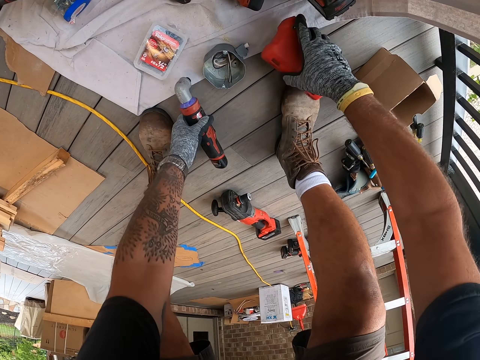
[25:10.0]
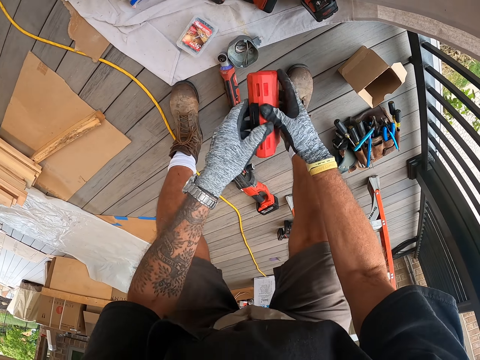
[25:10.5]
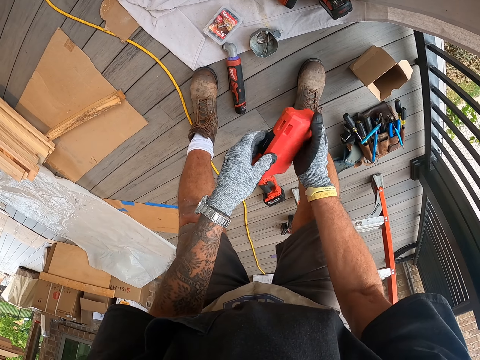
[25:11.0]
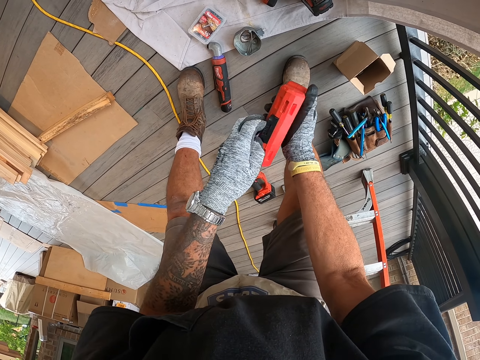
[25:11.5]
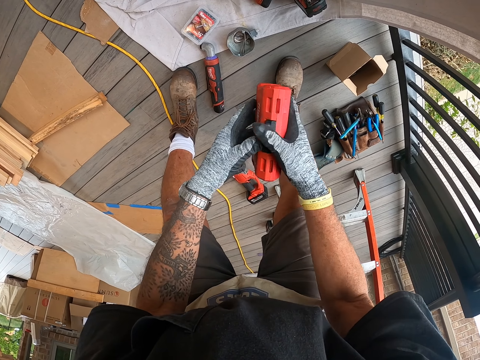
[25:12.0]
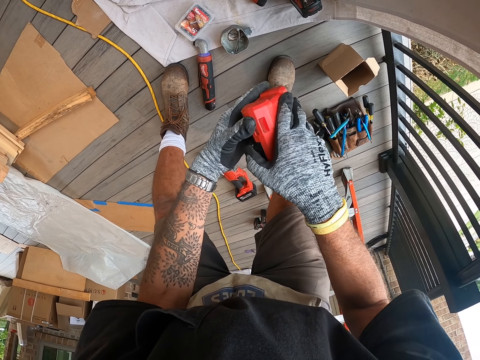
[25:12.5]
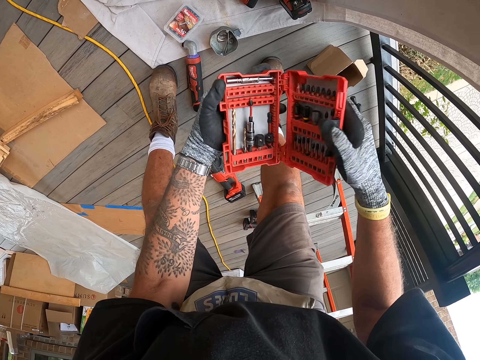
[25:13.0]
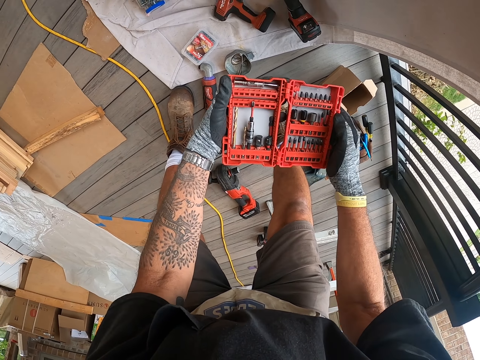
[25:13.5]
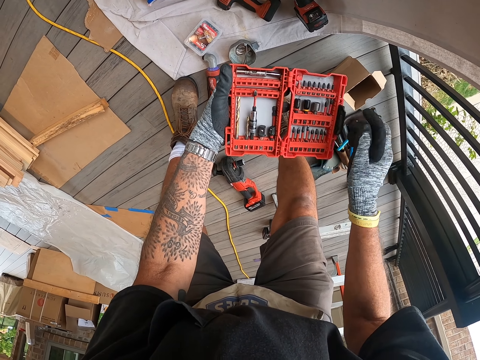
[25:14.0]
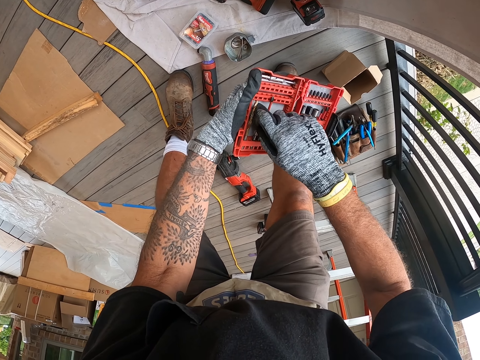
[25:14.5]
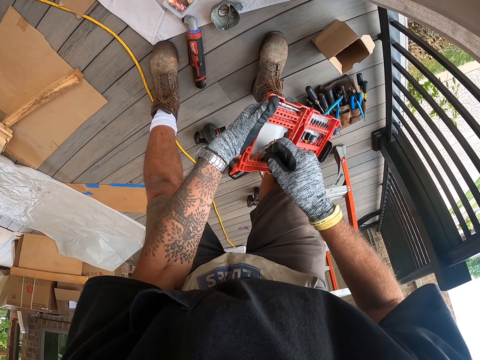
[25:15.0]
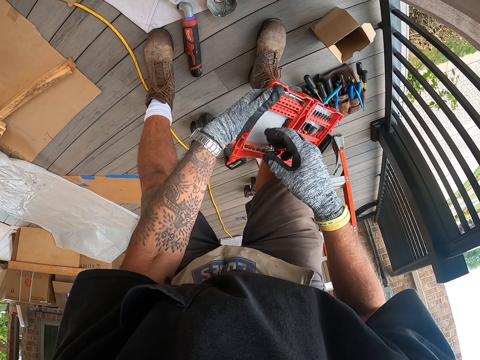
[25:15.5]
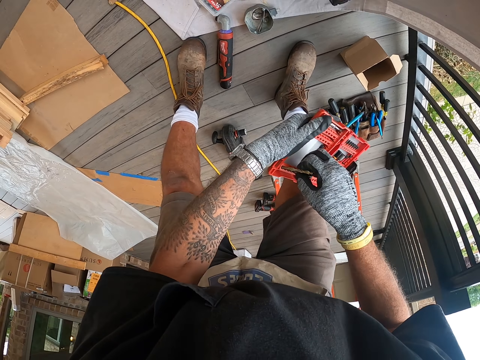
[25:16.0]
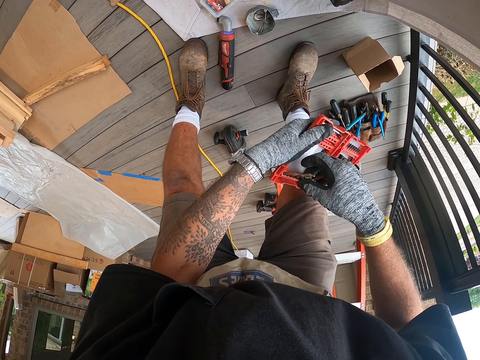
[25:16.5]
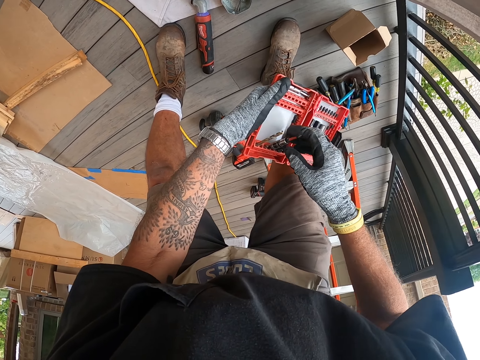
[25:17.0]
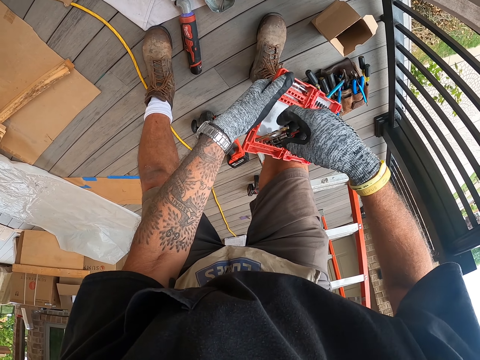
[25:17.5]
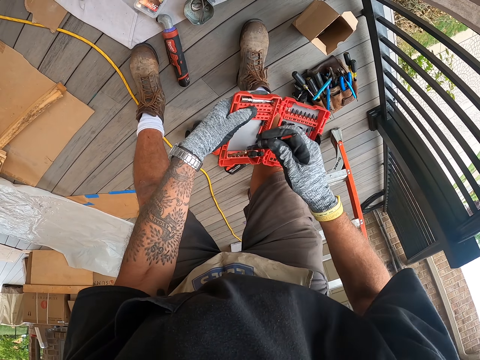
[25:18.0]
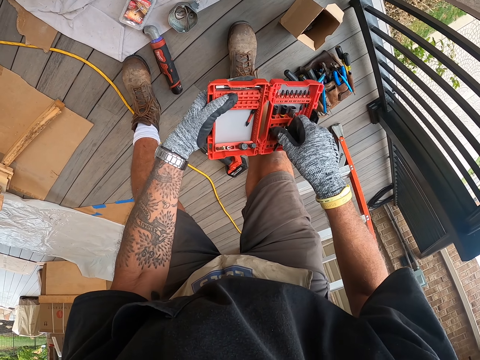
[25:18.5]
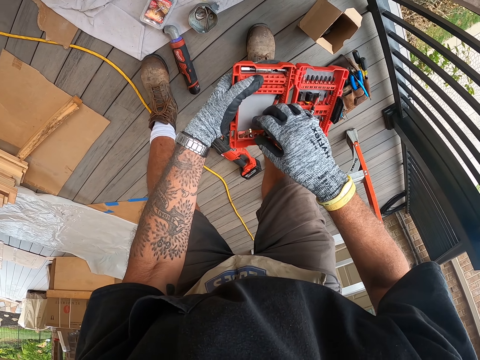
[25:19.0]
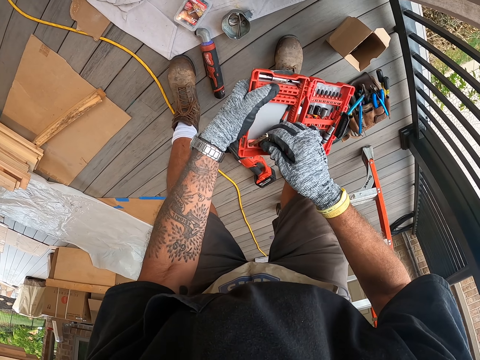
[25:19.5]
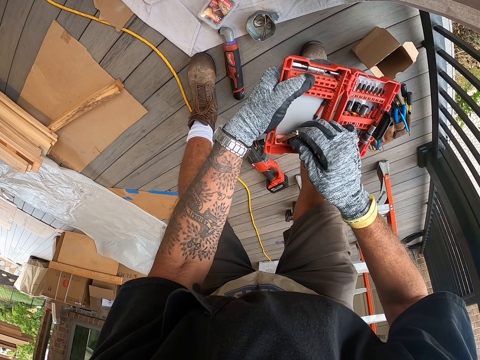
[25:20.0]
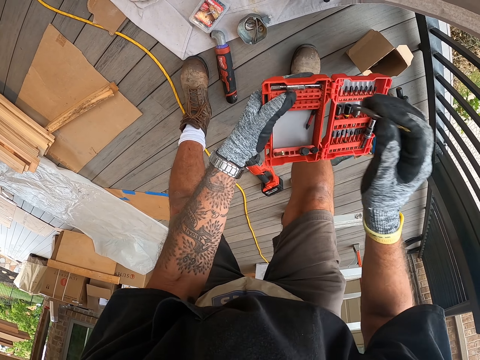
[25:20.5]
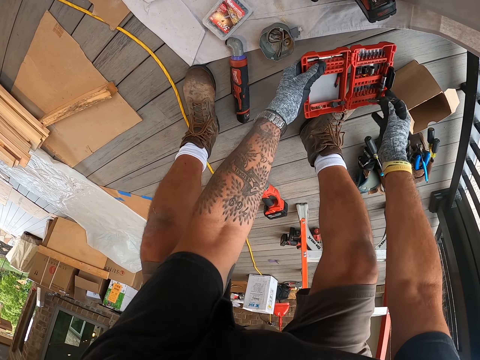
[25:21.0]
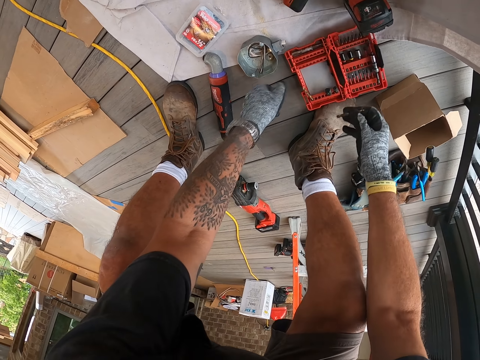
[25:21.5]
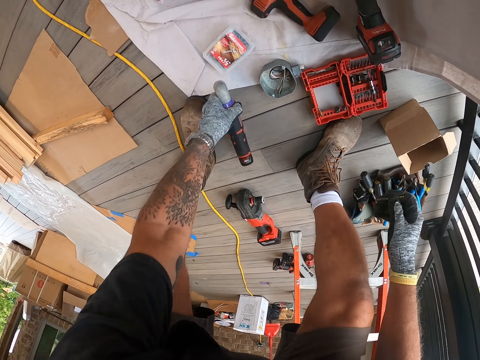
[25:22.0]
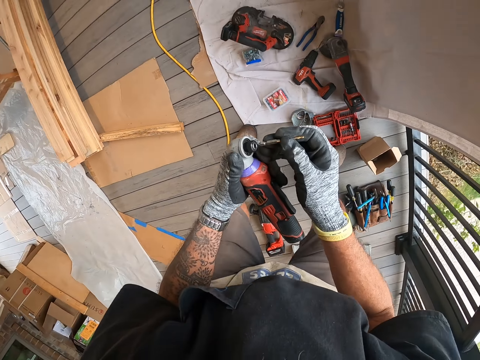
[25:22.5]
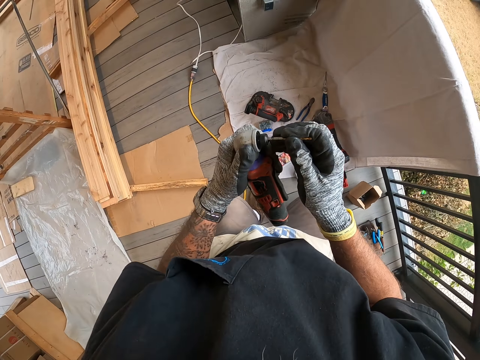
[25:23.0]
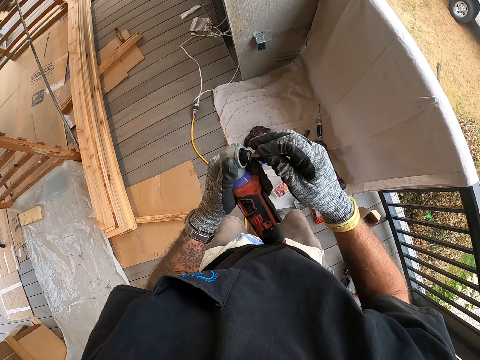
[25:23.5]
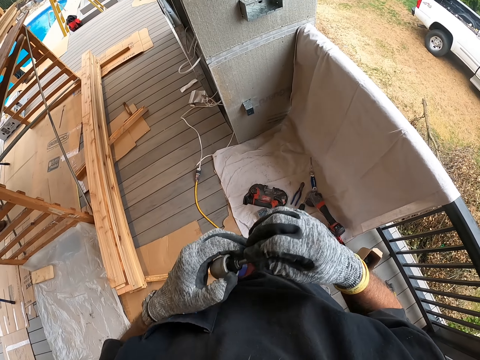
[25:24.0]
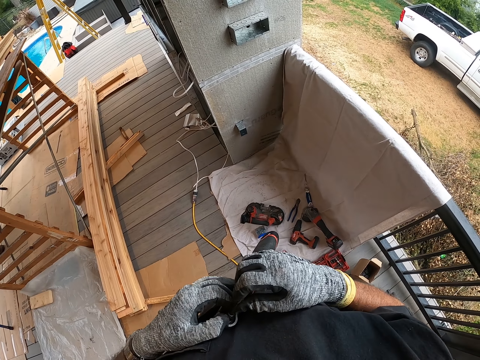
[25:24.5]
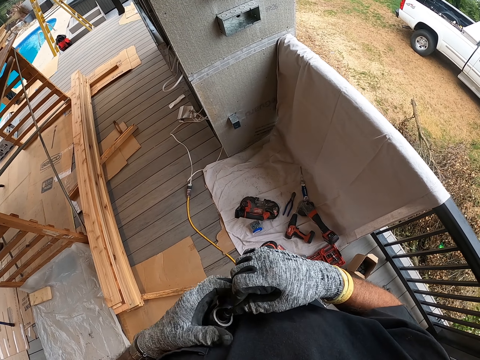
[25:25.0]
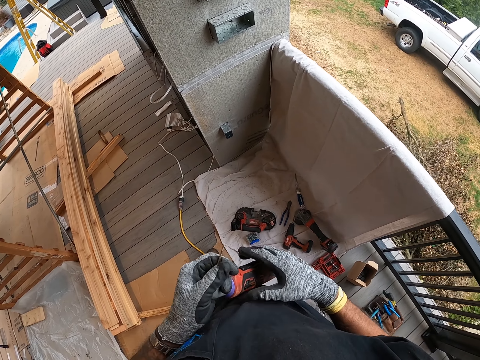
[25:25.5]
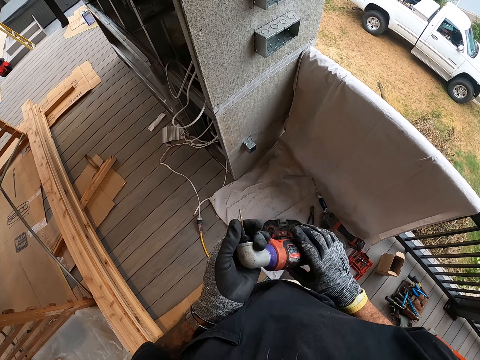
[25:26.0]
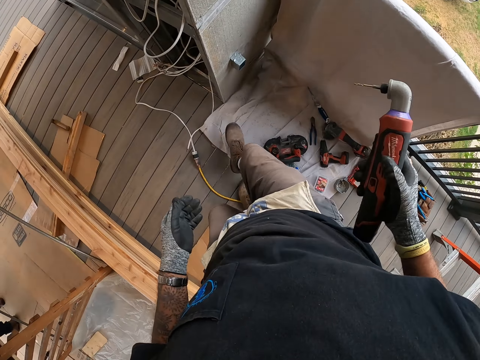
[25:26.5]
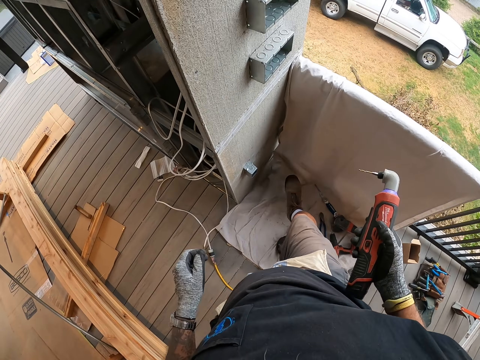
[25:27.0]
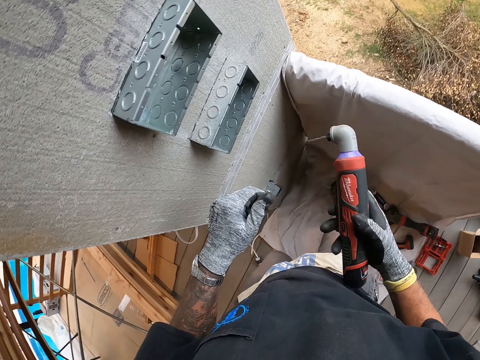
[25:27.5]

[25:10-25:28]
The camera wearer picks up the drill bit case and places the angle drill on the floor. They open the drill bit case, pull the drill bit and place the drill bit in the case. They pull the drill bit. They place the drill bit case on the floor. They pick up the angle drill and attach the drill bit on the drill. They move at the porch.

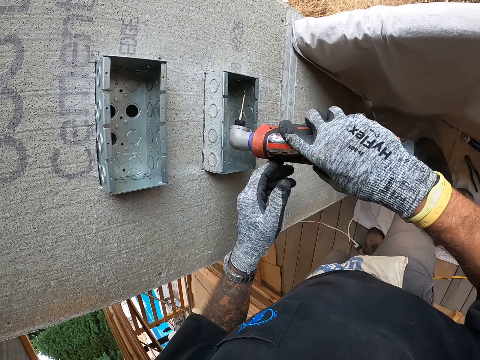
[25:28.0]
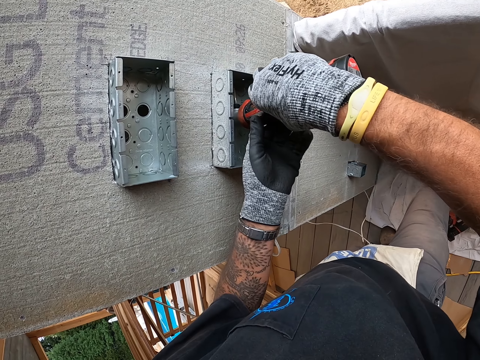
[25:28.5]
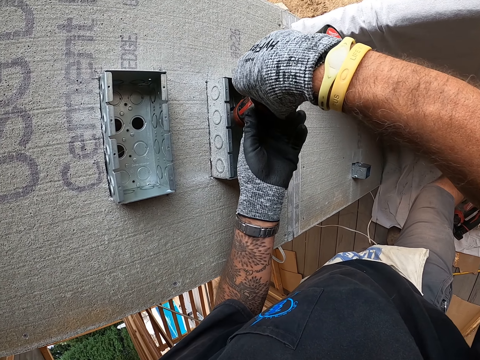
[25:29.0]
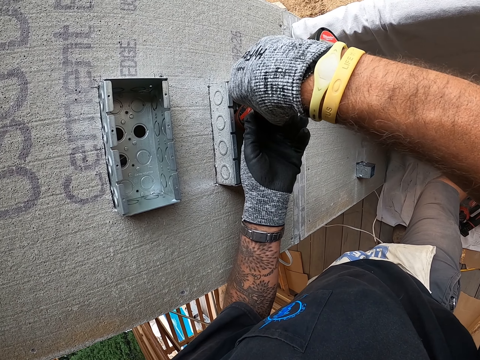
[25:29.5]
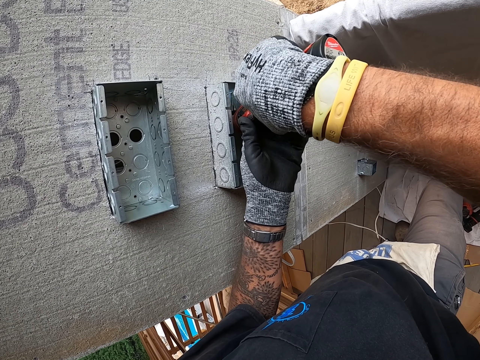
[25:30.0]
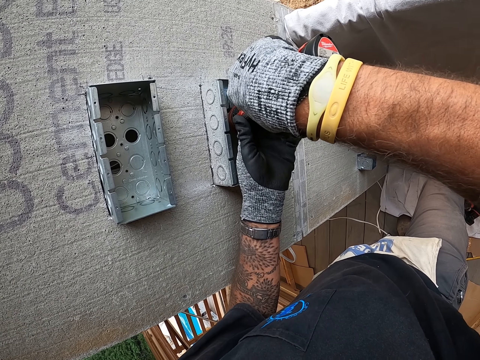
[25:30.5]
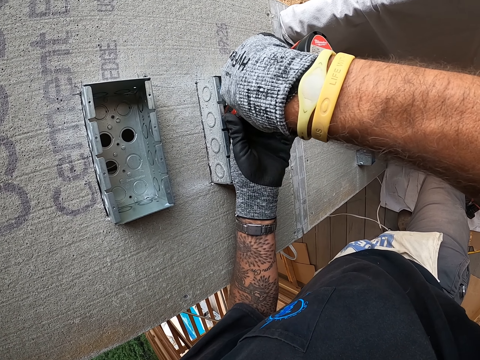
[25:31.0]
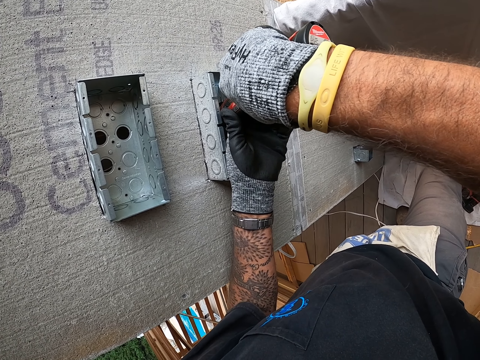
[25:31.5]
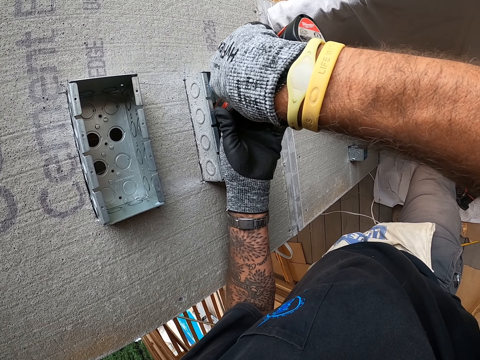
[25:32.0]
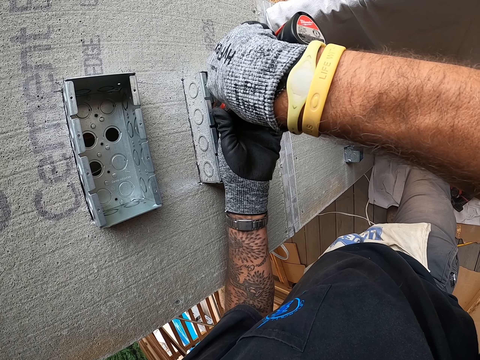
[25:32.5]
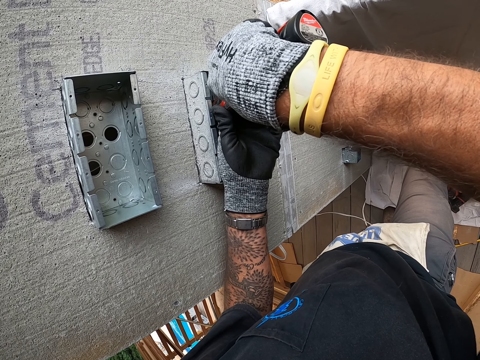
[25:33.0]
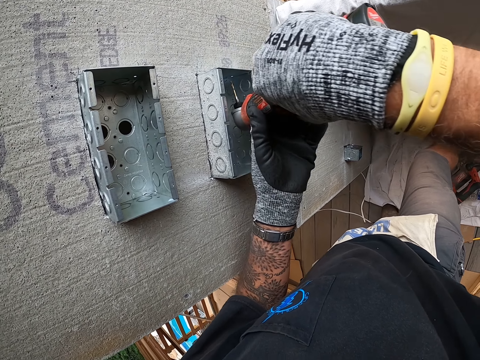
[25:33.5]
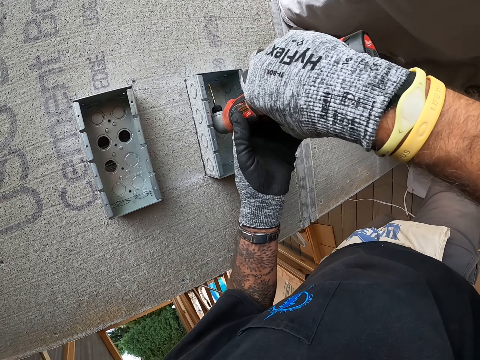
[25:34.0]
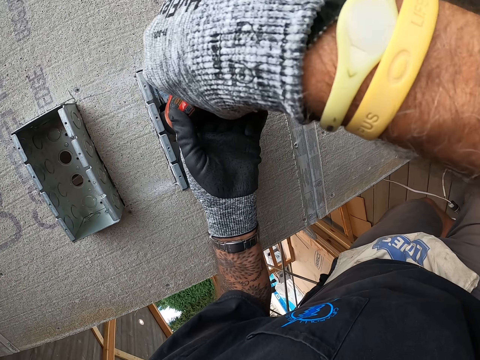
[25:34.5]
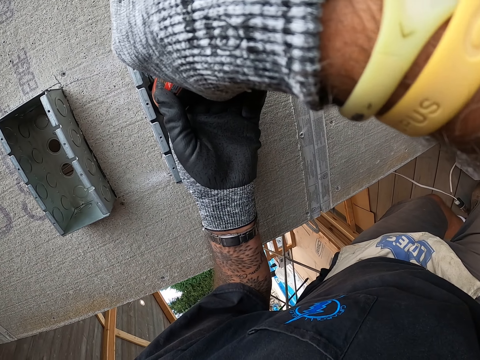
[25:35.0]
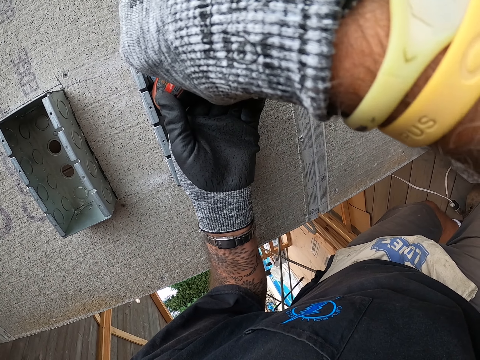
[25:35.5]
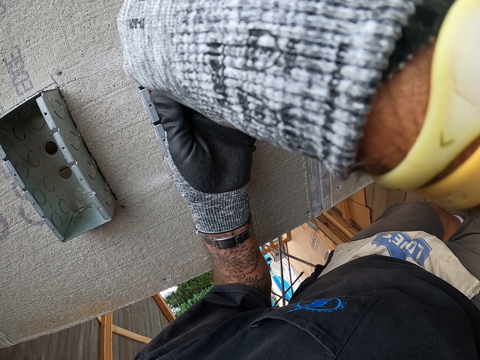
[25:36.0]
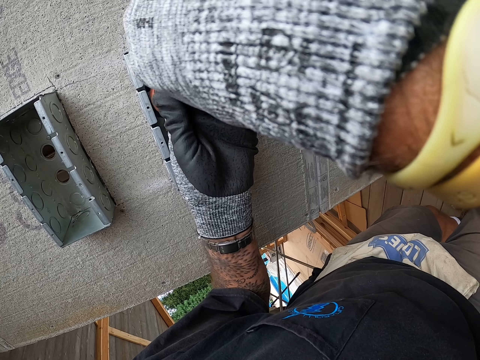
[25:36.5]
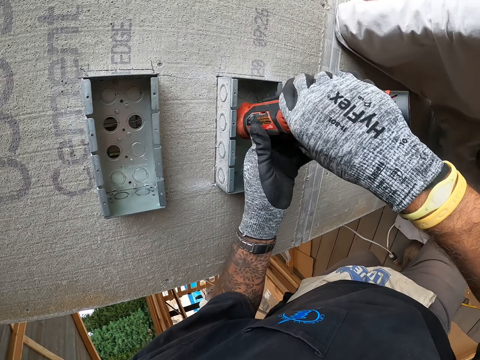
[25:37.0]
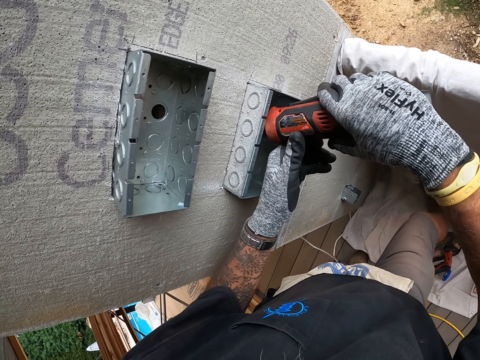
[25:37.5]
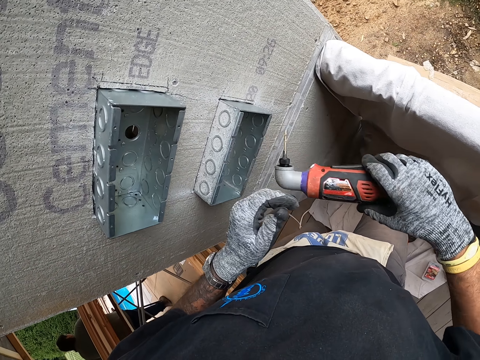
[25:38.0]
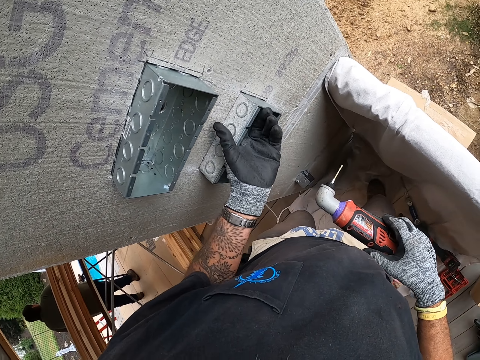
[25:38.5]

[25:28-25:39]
The camera wearer drills a metal block with a drill gun. They drill the metal block with the drill gun again.
